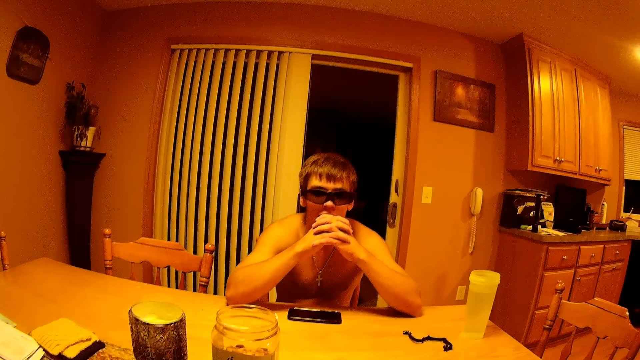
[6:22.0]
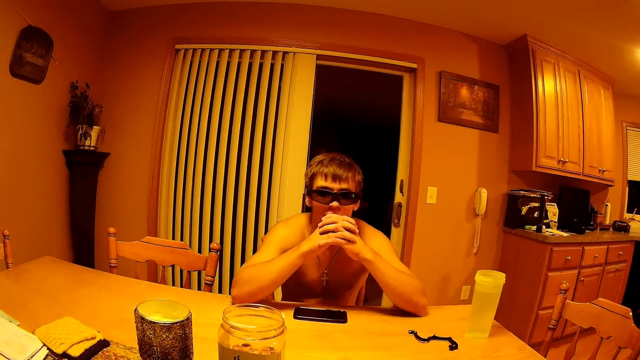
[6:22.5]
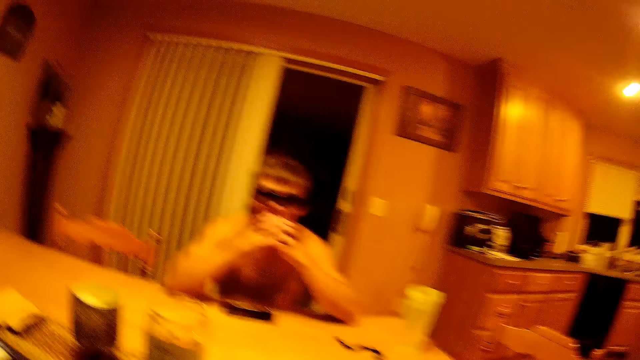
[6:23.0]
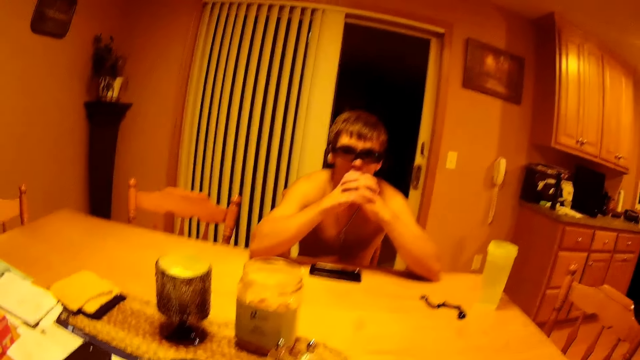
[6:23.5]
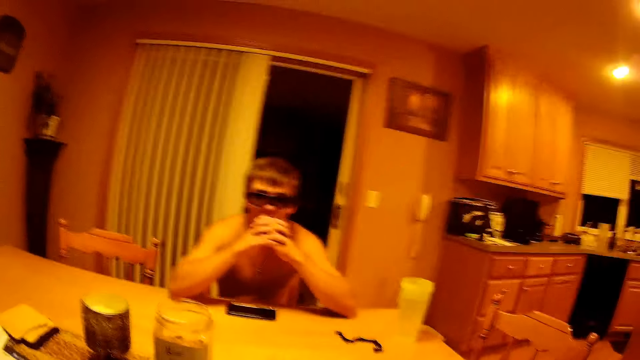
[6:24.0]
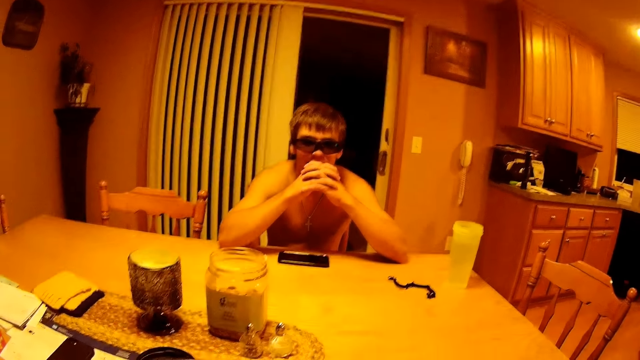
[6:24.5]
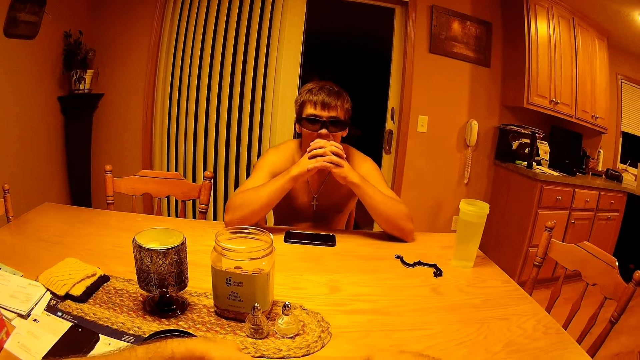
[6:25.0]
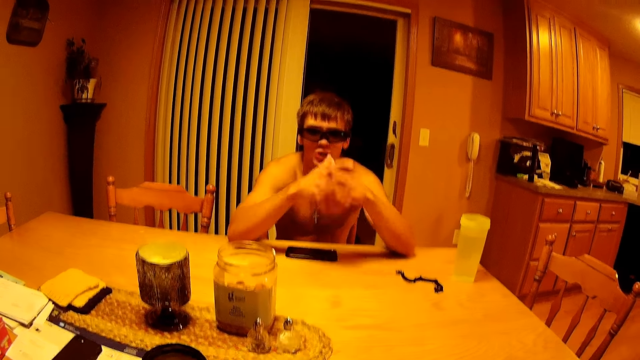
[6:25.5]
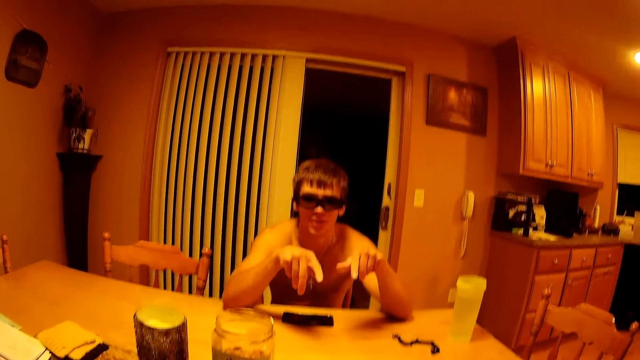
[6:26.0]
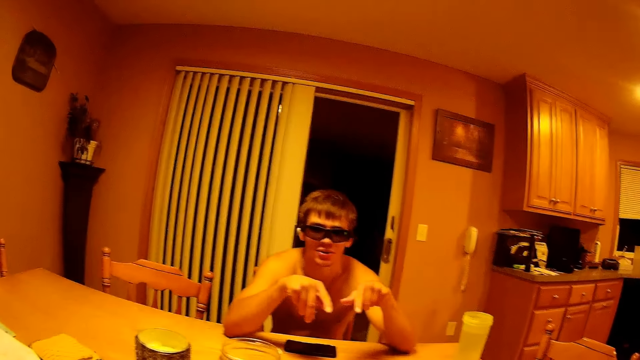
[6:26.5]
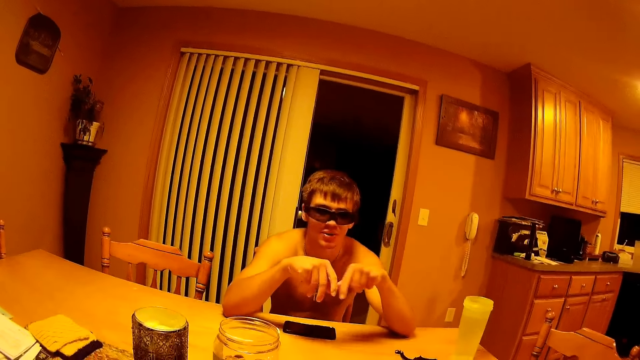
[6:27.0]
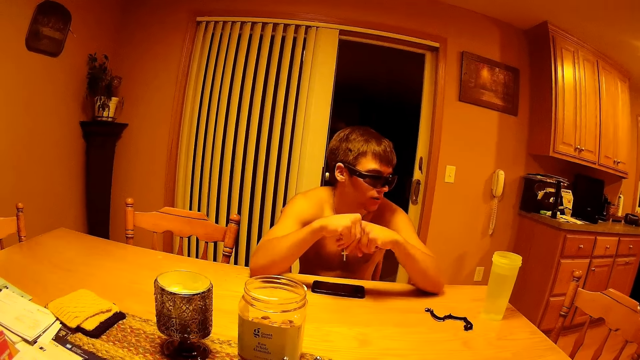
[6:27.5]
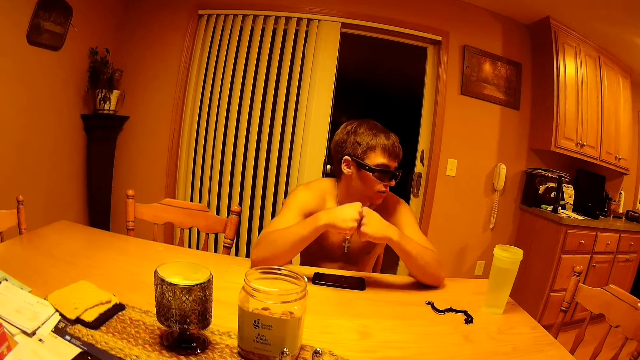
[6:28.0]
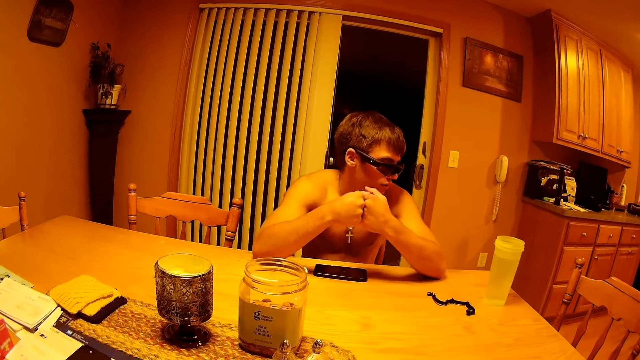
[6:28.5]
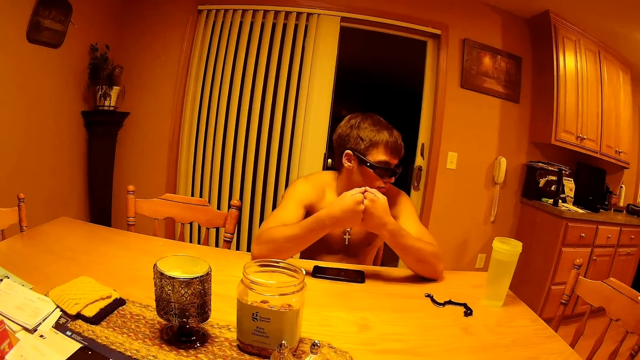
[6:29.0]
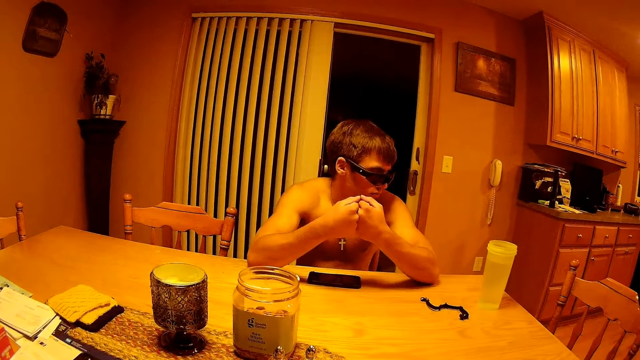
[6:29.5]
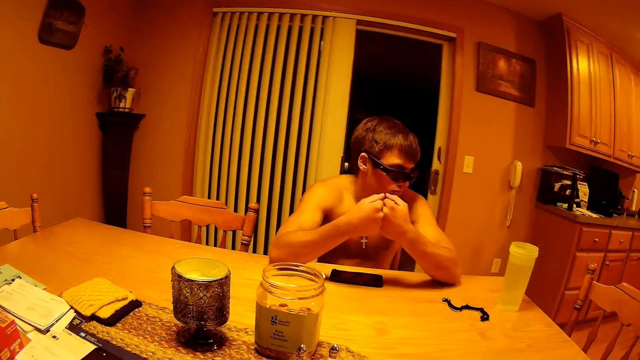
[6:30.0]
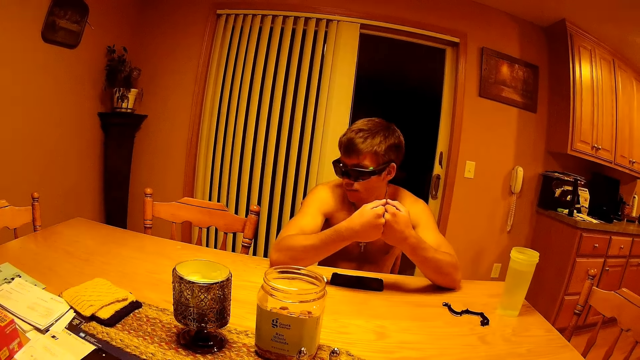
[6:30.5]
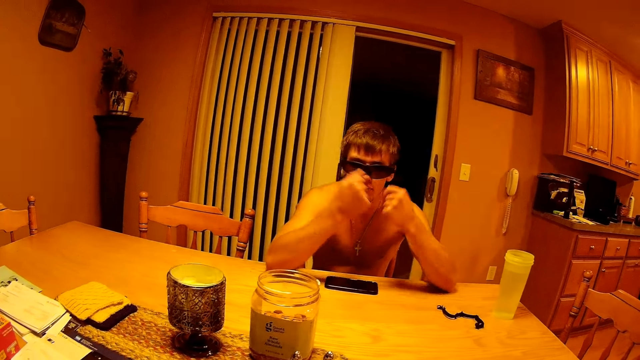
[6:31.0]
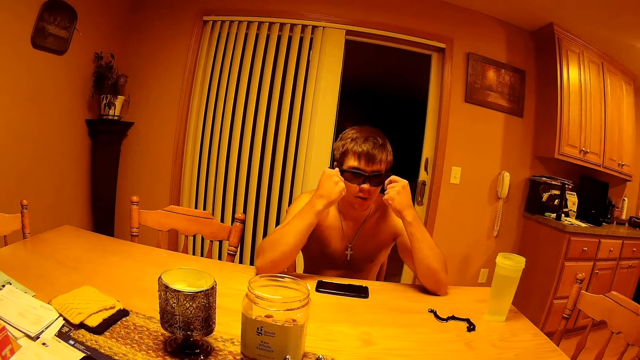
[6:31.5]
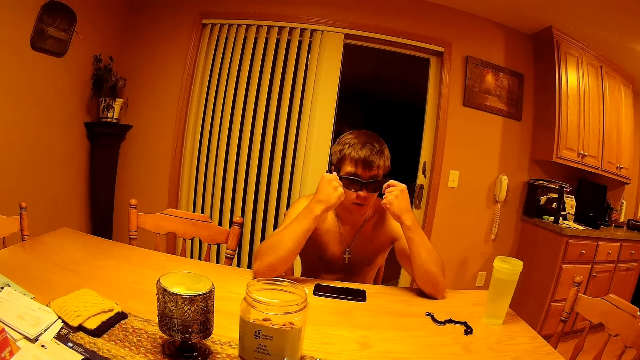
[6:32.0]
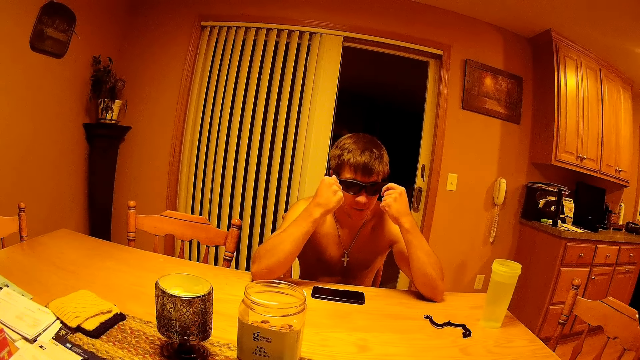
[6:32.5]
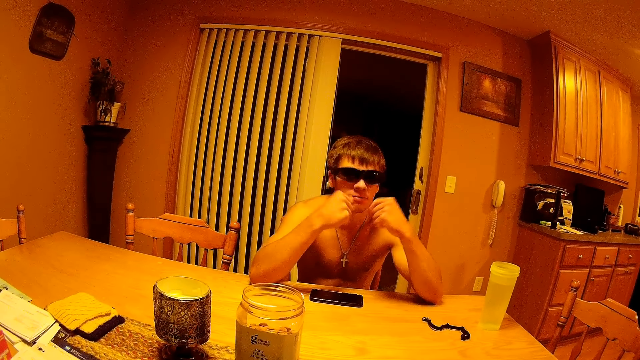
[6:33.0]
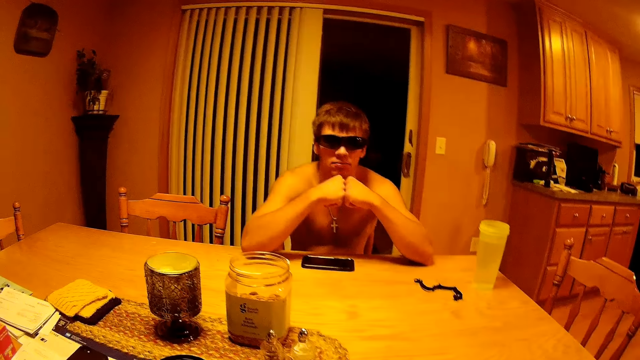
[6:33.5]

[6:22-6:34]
A man adjusts his glasses.

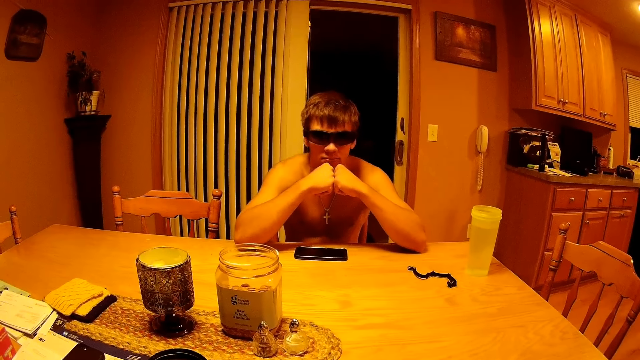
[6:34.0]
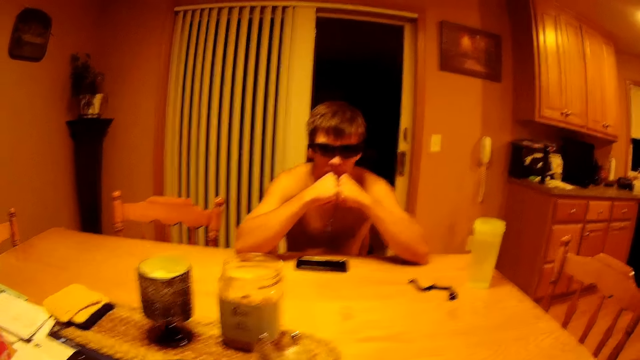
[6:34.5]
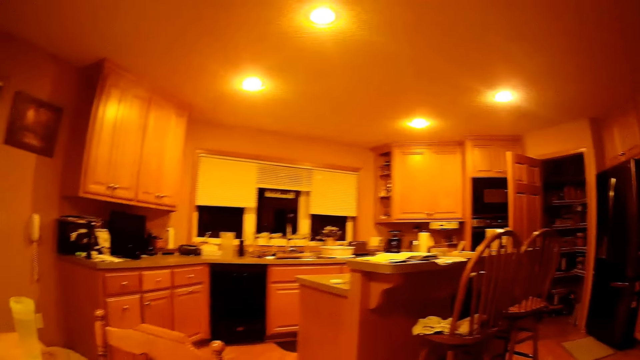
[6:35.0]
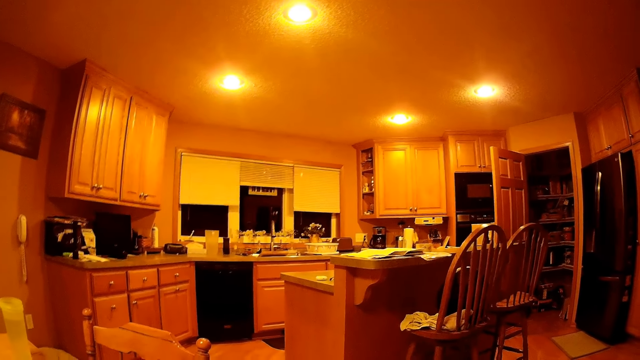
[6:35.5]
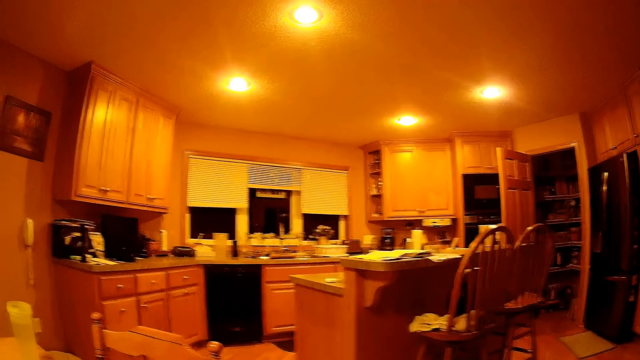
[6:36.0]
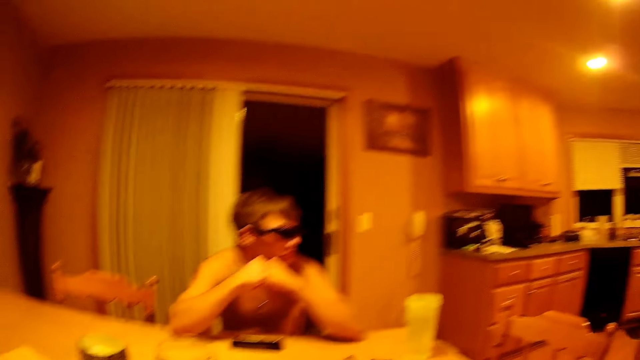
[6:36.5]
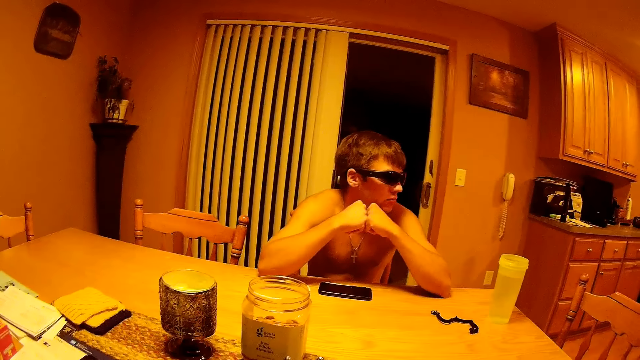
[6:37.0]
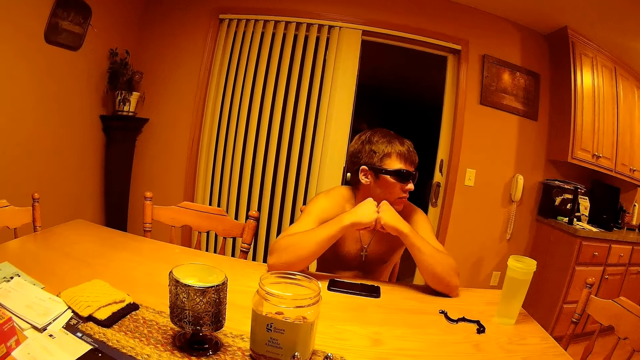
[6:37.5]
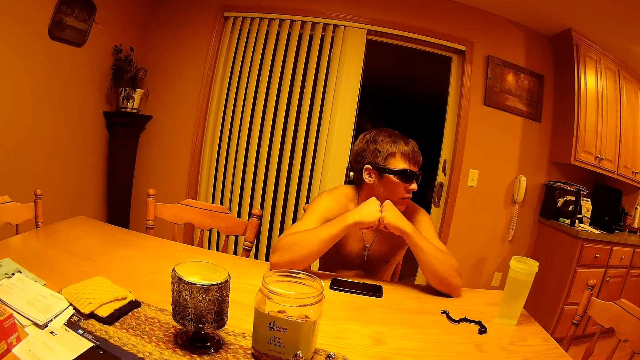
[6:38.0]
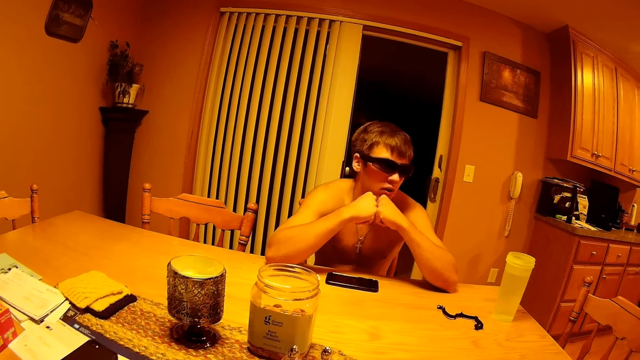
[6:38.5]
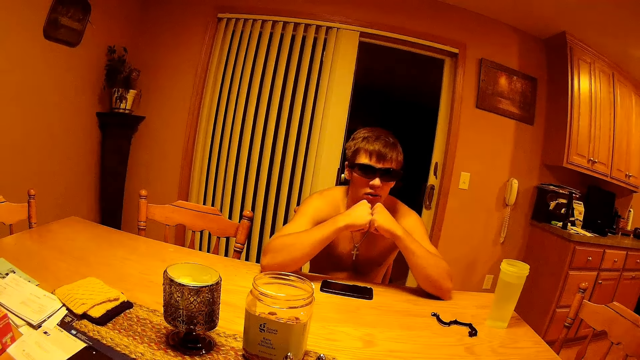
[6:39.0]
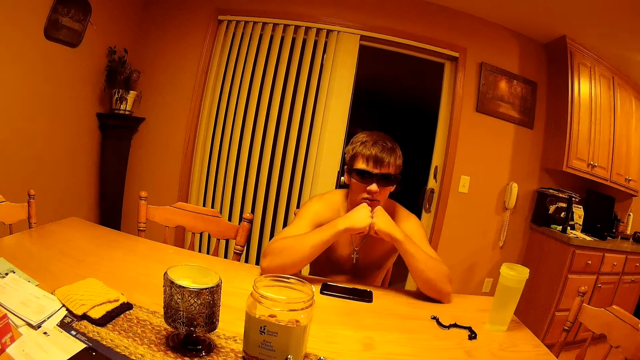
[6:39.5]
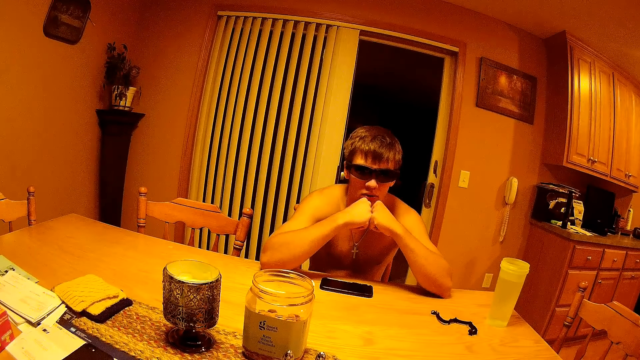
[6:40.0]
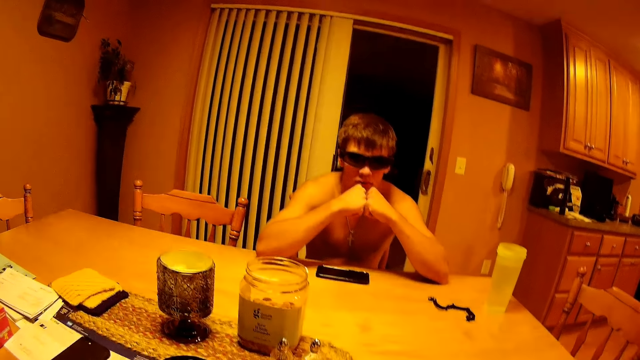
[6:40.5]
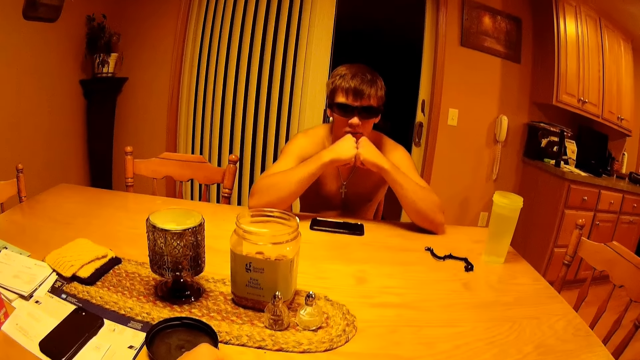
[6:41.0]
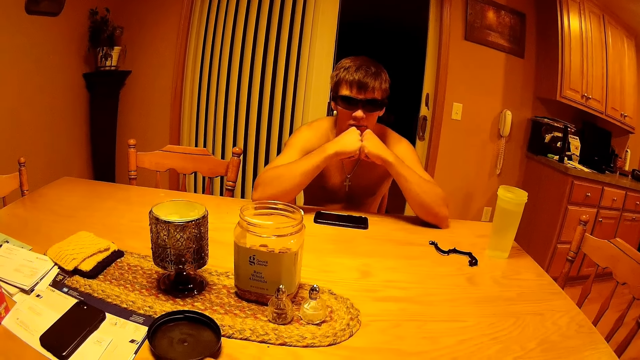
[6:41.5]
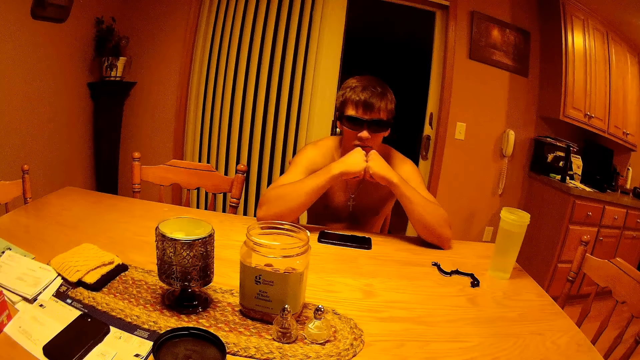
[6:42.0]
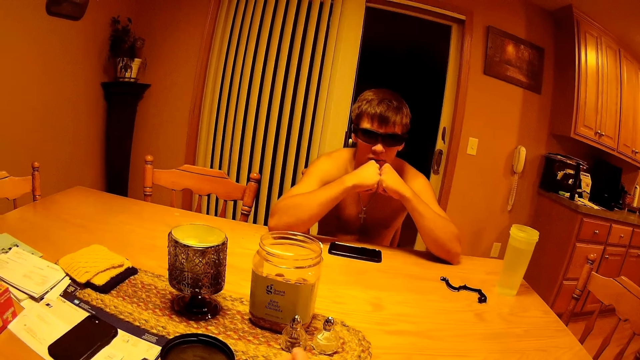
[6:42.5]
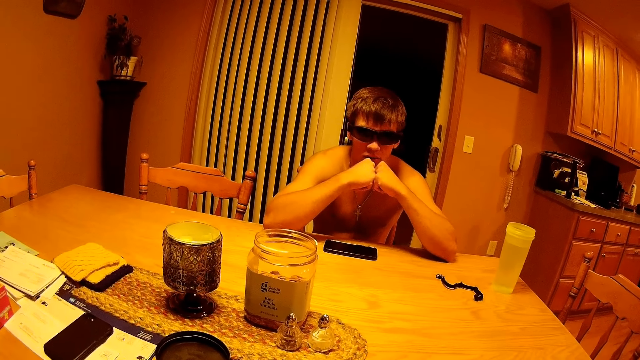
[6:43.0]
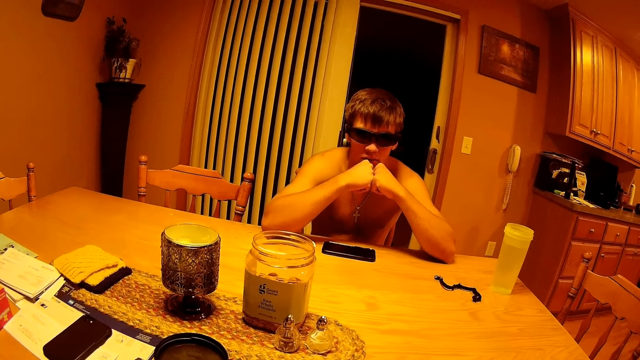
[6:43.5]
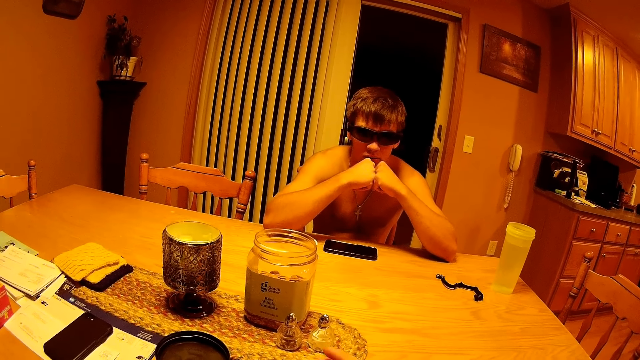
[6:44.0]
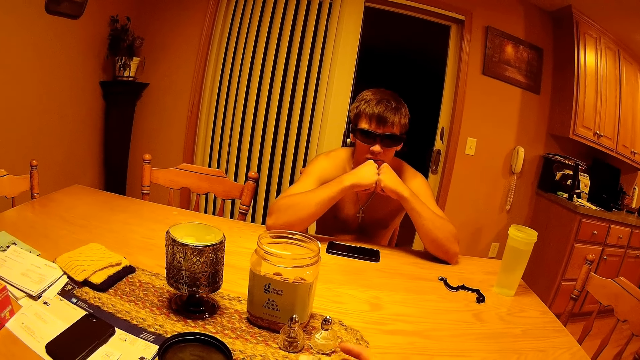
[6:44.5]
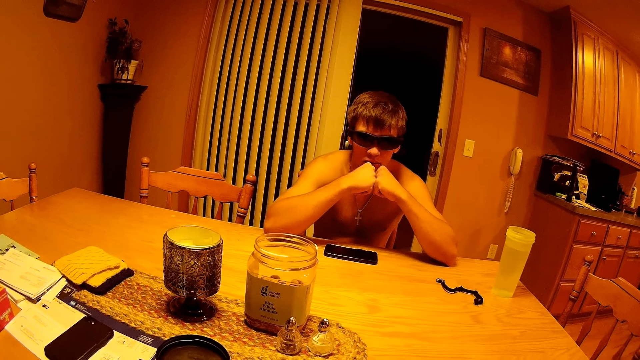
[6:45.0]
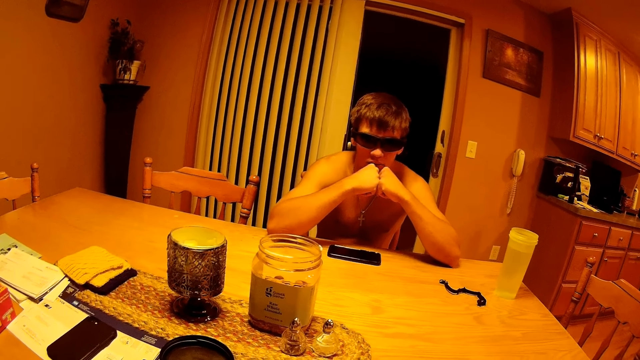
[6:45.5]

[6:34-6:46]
The camera wearer does something.
